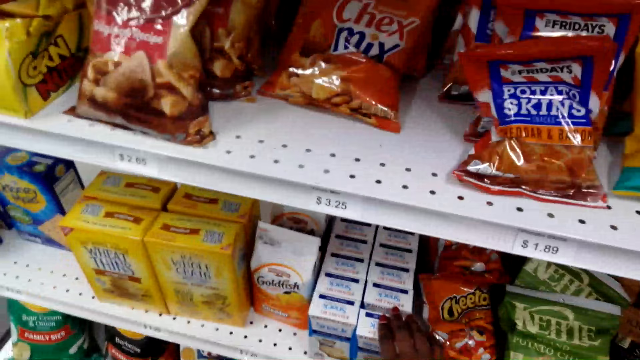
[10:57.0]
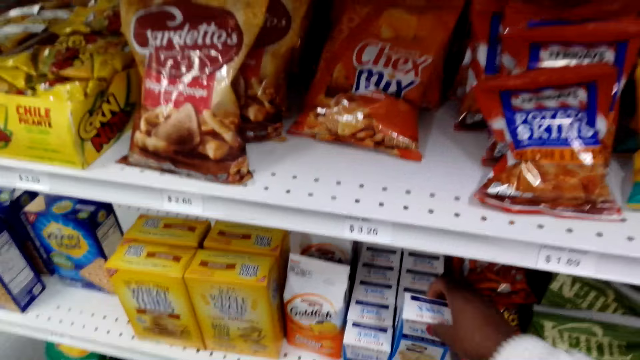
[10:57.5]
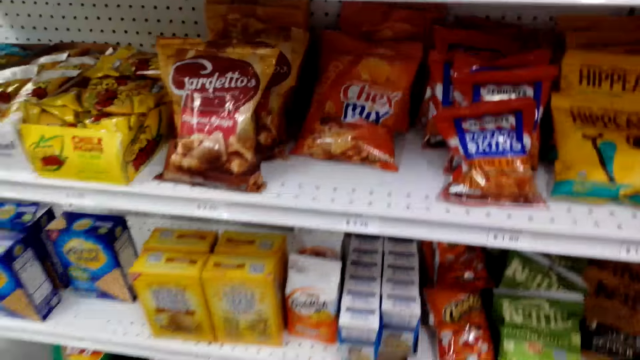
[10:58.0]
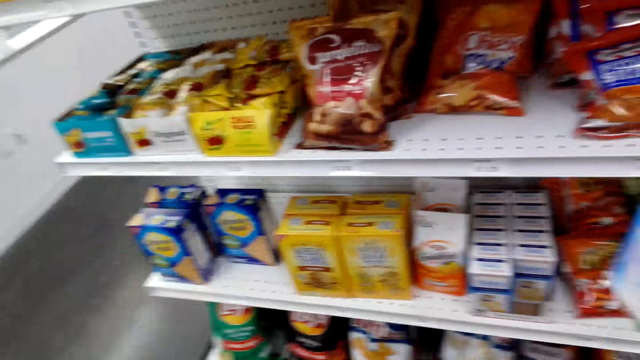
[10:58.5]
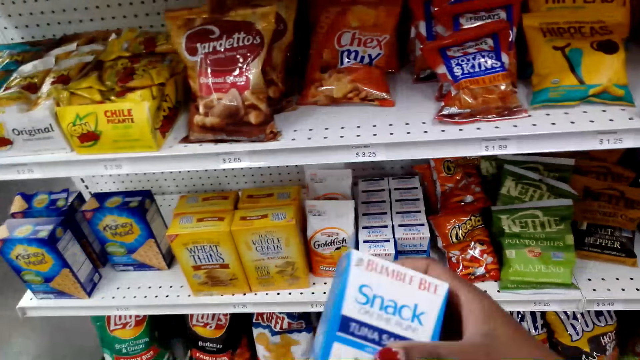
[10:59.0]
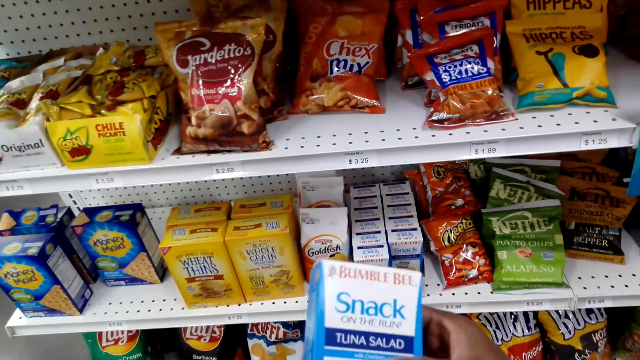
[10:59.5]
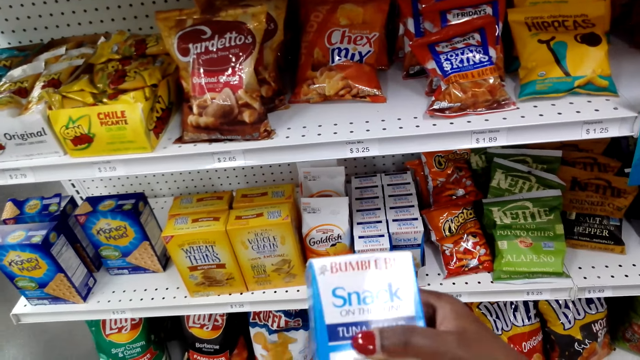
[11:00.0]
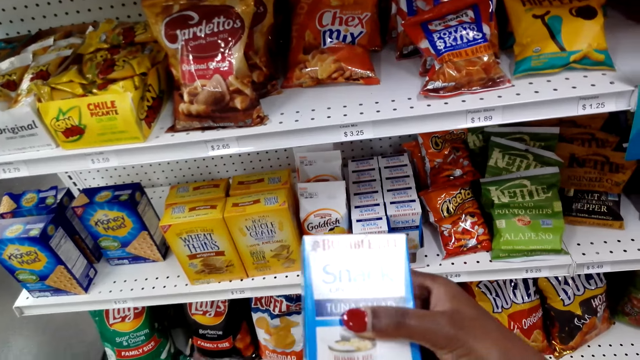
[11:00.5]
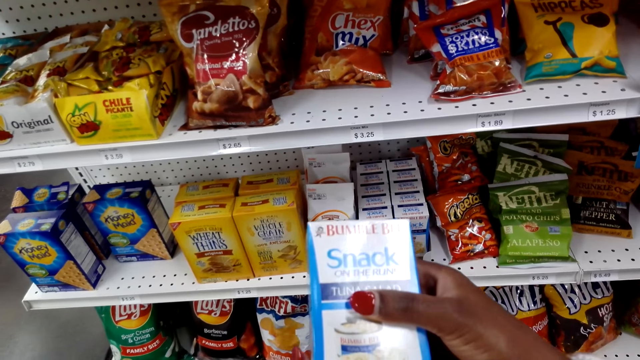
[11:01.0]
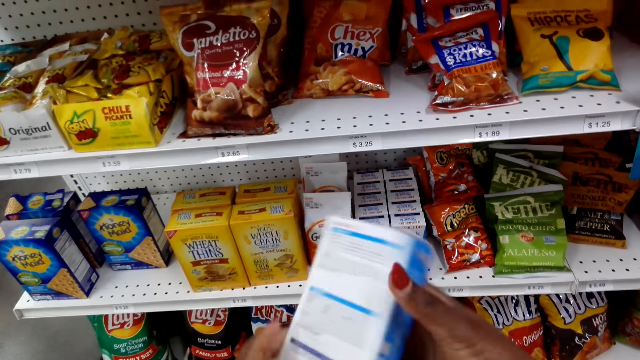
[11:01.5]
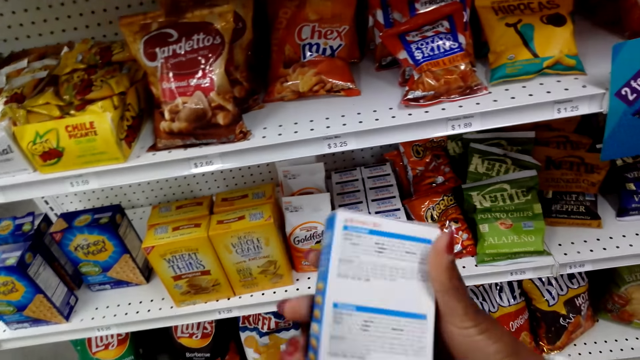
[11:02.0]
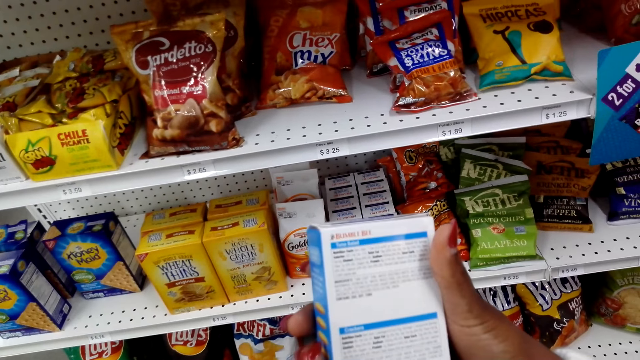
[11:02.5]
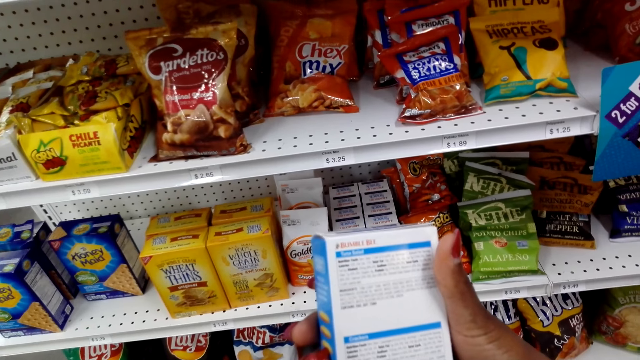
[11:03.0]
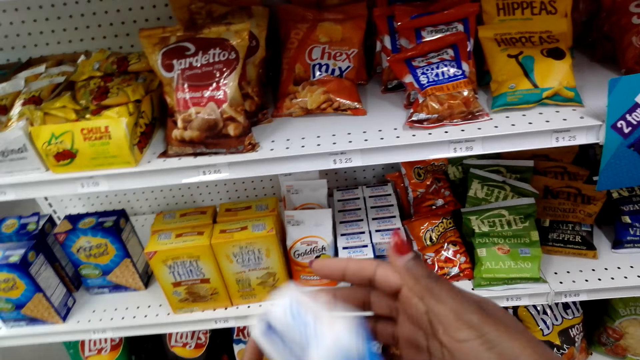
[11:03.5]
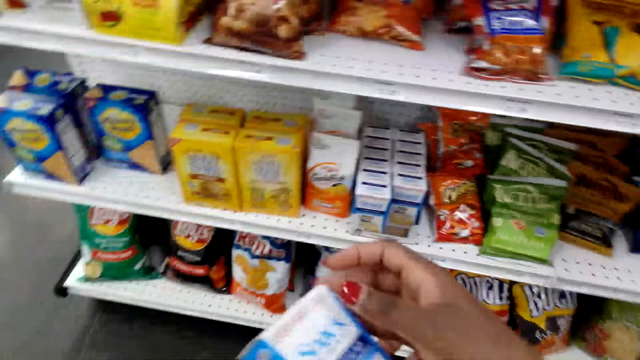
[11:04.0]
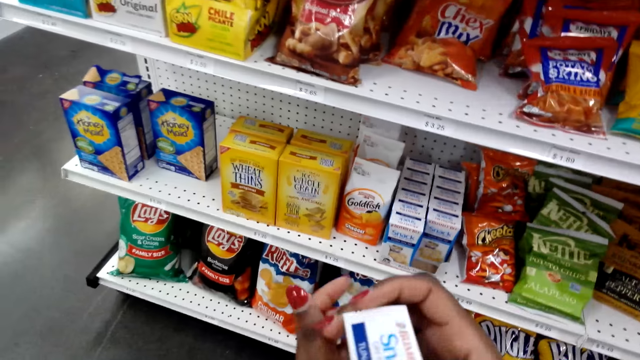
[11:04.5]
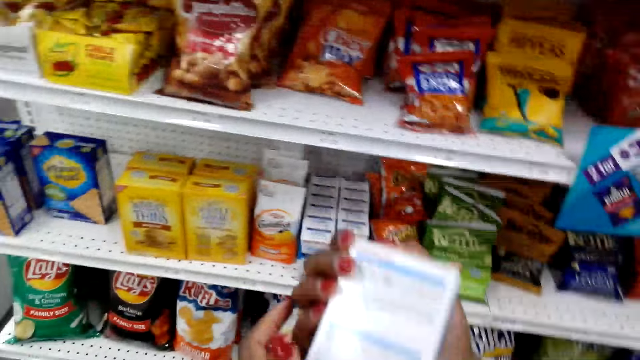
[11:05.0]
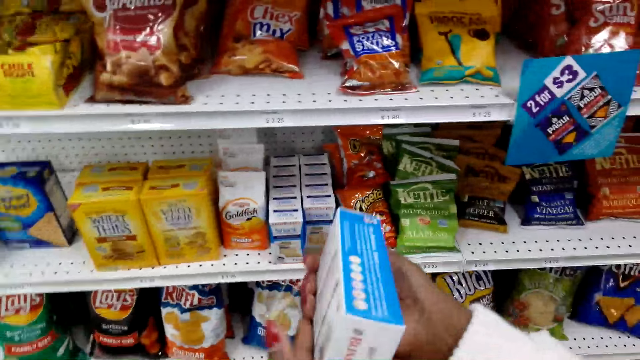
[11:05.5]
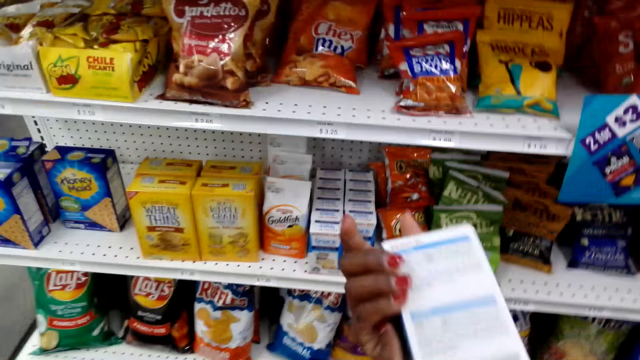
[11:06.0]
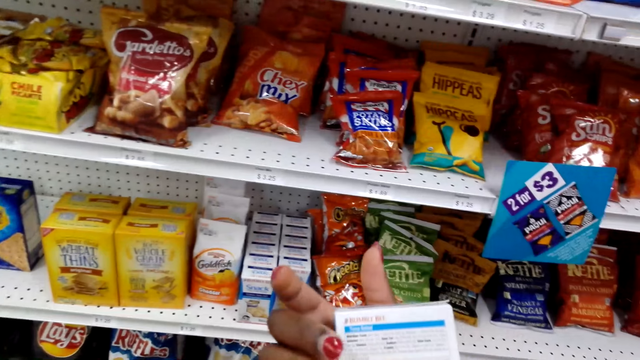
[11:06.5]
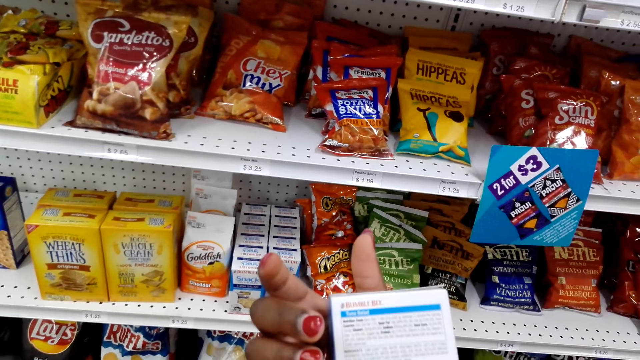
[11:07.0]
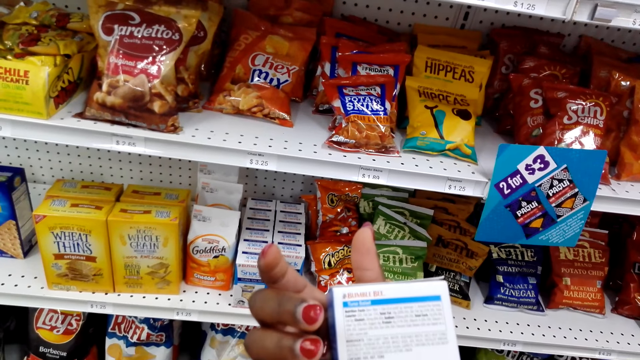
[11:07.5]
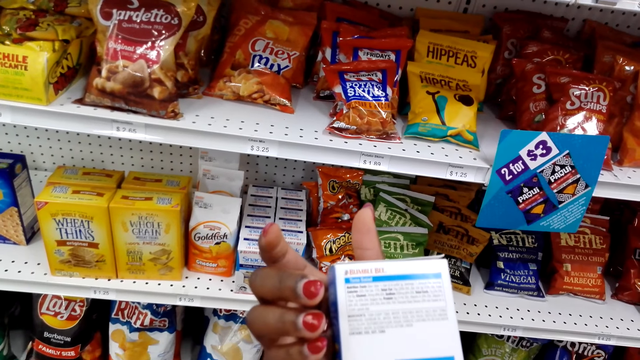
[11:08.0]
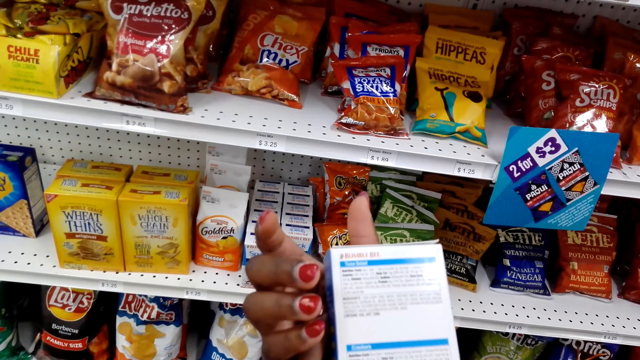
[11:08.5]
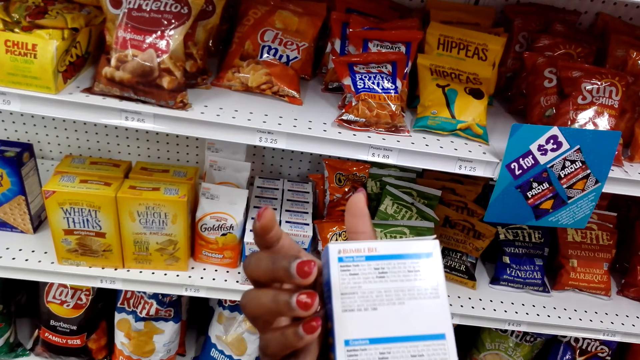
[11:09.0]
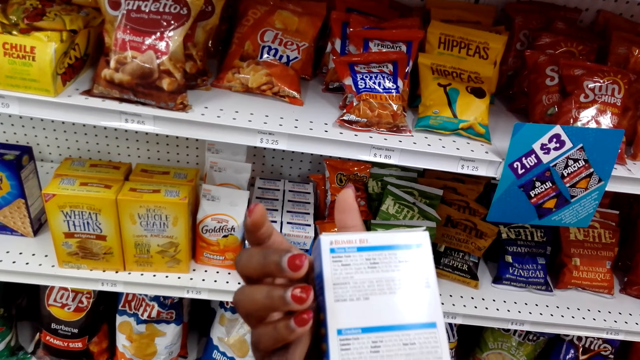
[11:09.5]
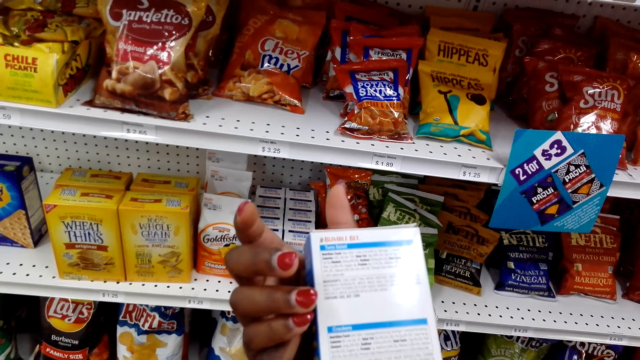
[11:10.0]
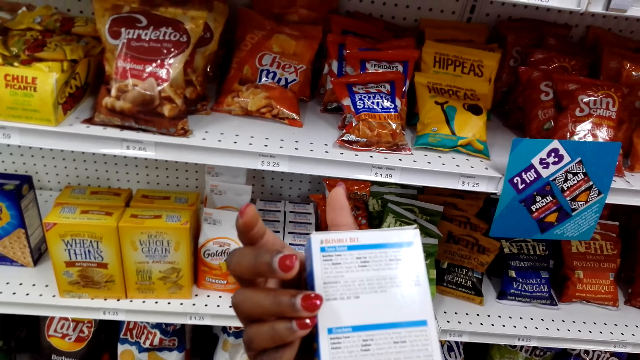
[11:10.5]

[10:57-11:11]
The camera wearer picks up a pack of snacks or snack box. They look at the pack of snacks. They look at the snack box.

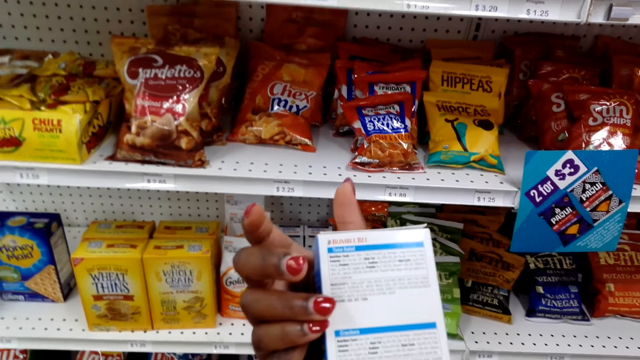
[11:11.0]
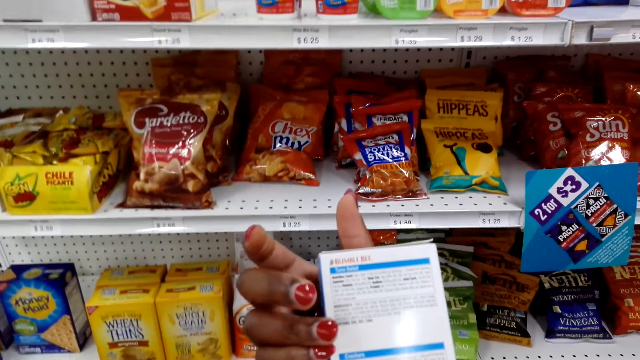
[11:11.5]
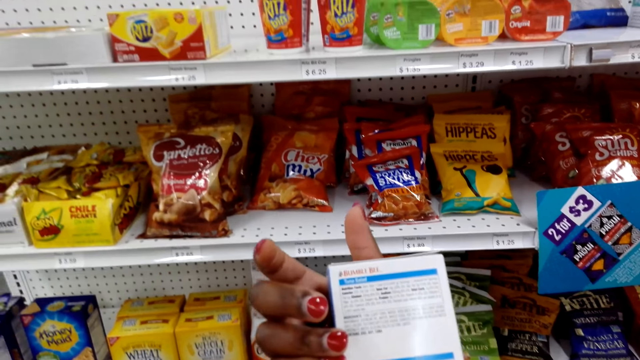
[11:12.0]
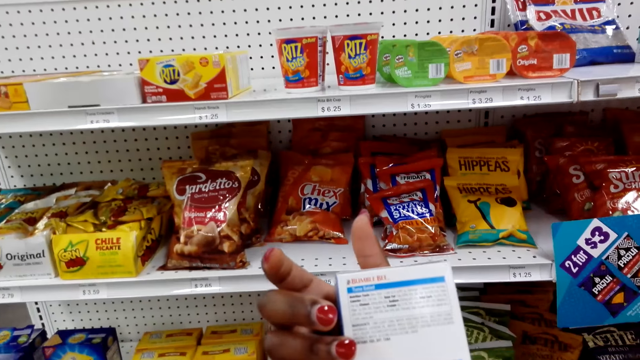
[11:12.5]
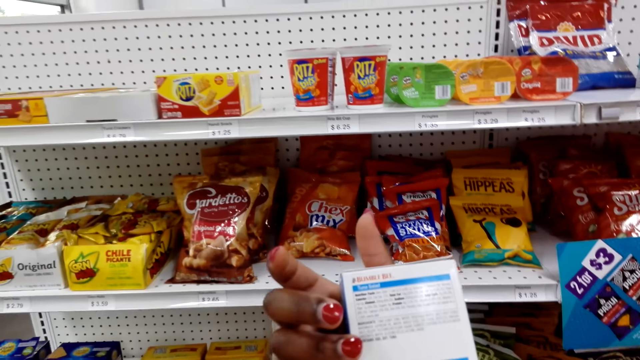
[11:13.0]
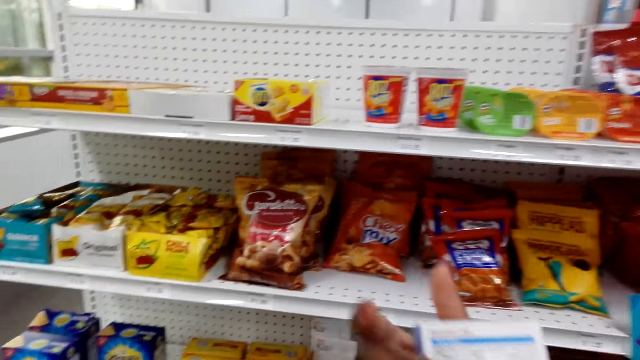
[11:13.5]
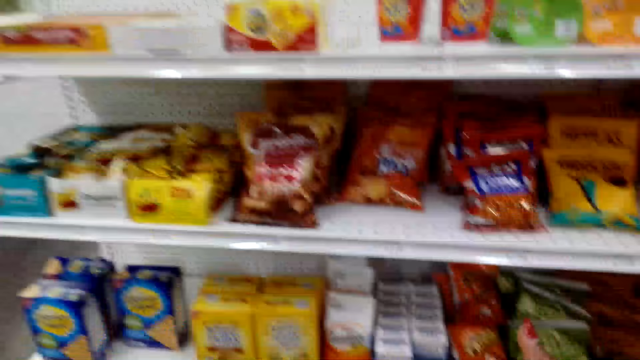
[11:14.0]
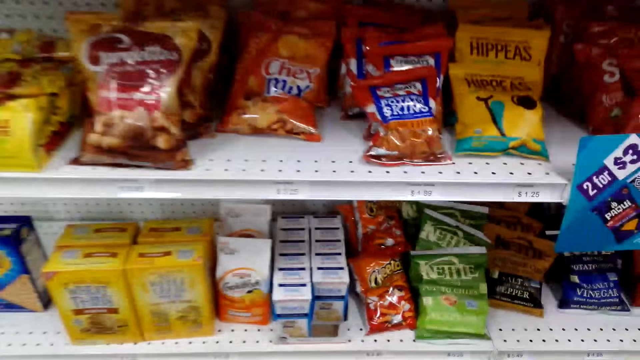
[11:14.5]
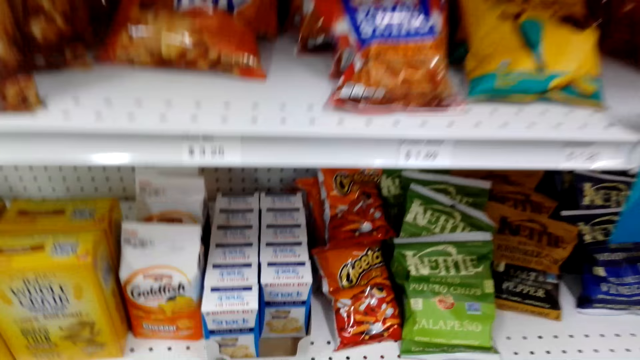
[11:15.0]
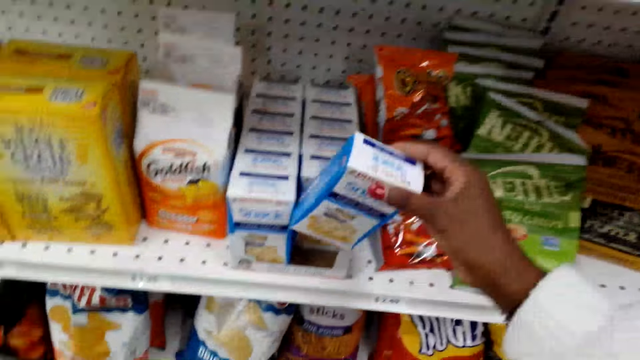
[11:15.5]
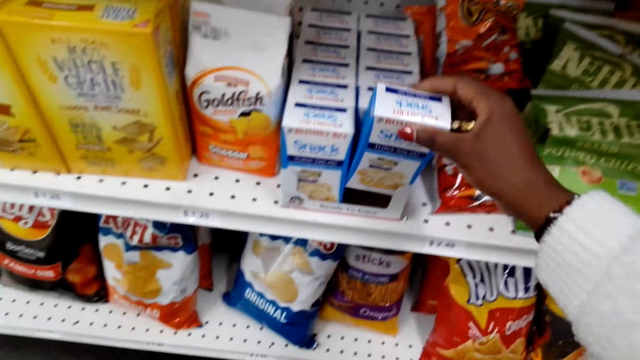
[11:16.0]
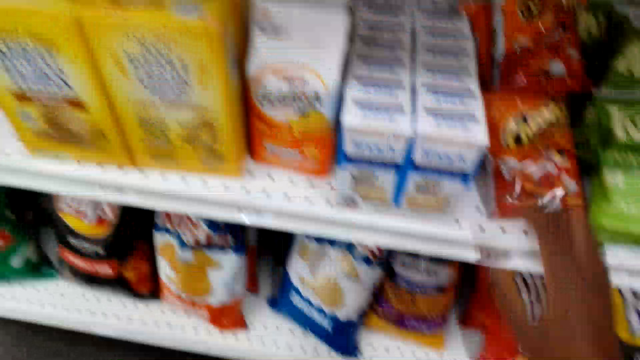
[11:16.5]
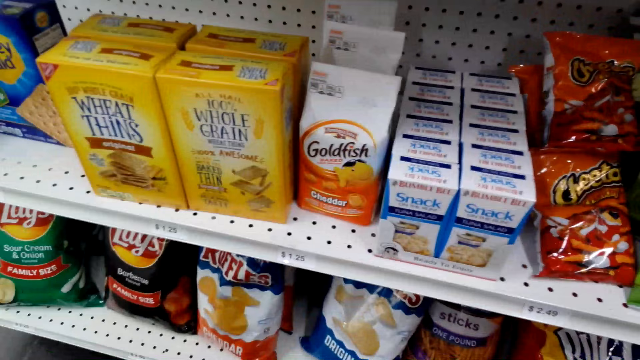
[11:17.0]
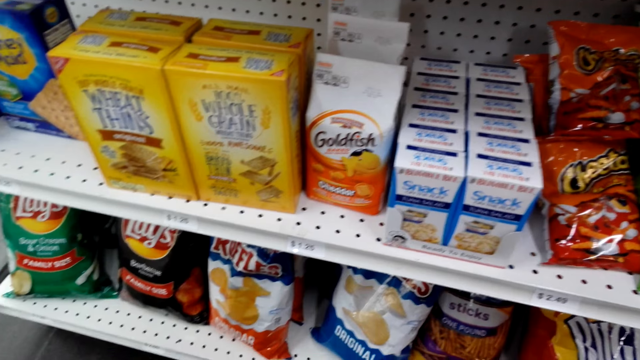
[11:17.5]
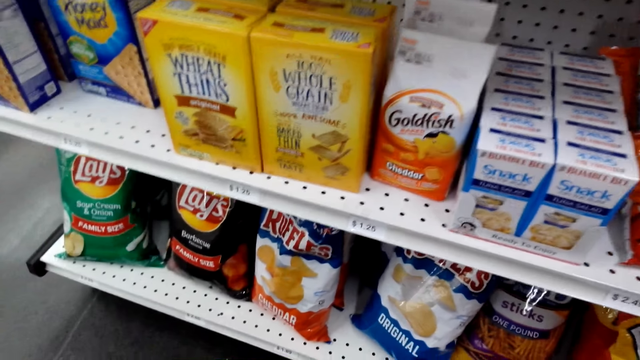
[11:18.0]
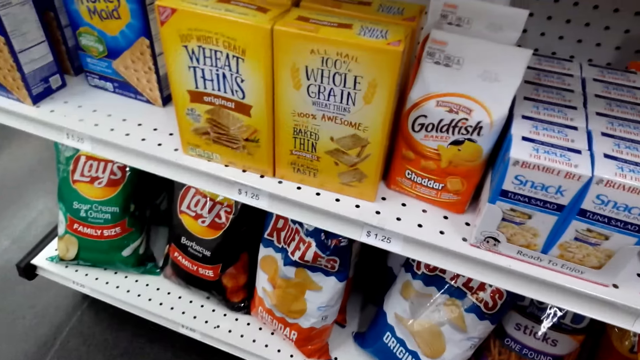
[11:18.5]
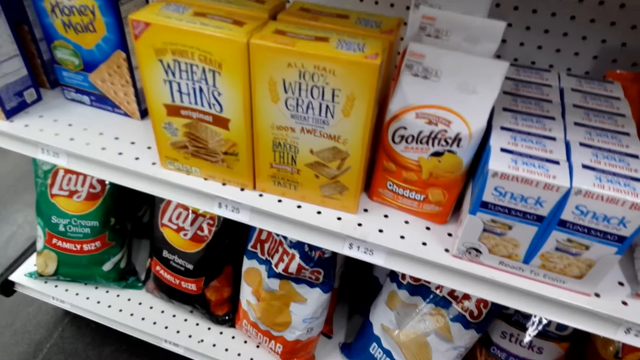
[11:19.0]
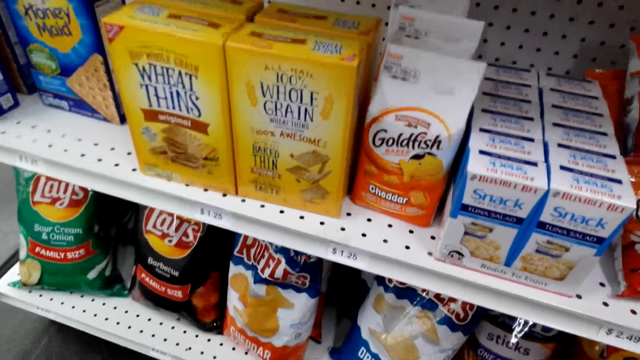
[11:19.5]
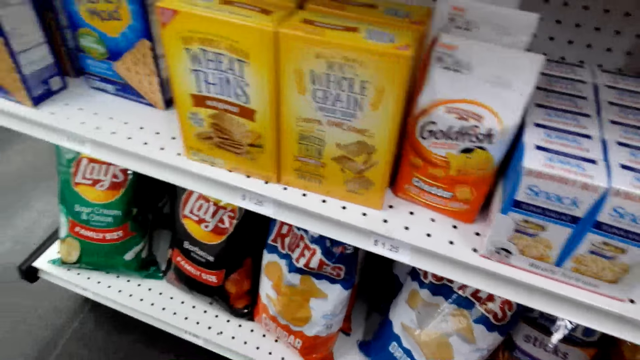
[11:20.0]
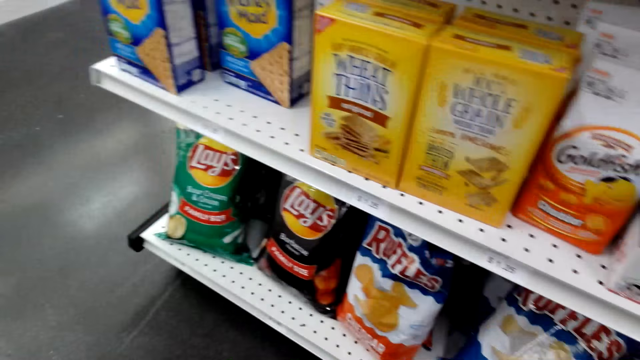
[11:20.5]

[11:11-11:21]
The camera wearer places the pack of snacks on the shelf. They move around and look around.
